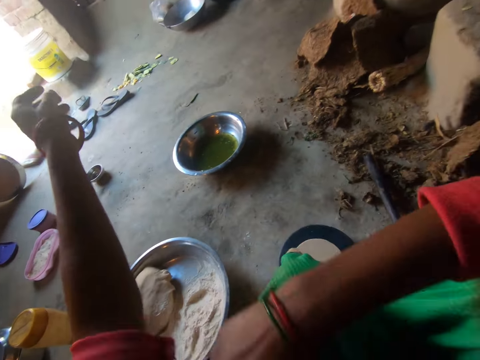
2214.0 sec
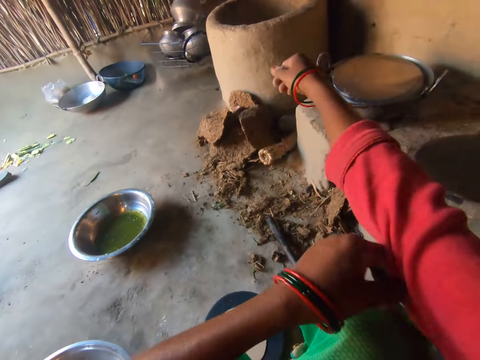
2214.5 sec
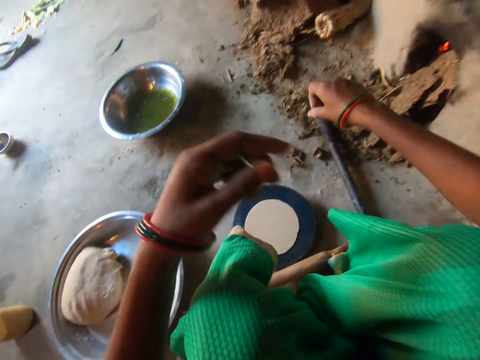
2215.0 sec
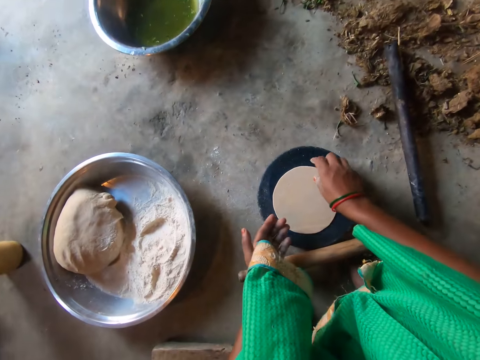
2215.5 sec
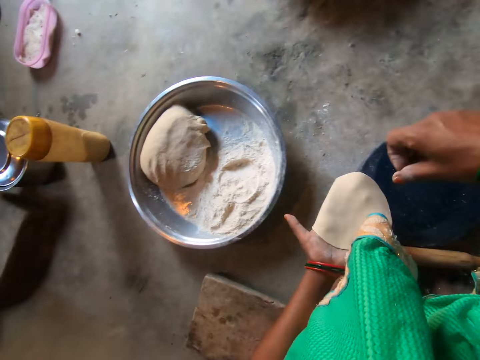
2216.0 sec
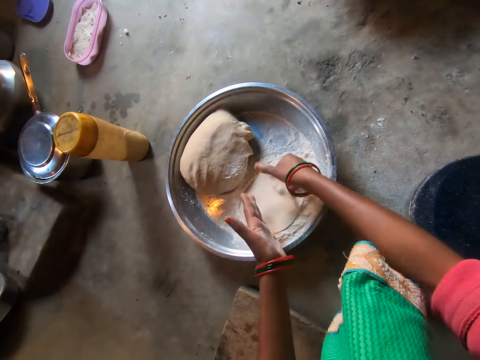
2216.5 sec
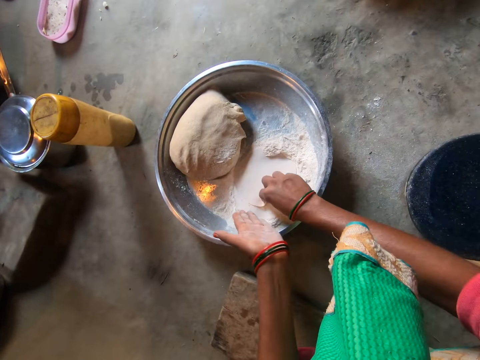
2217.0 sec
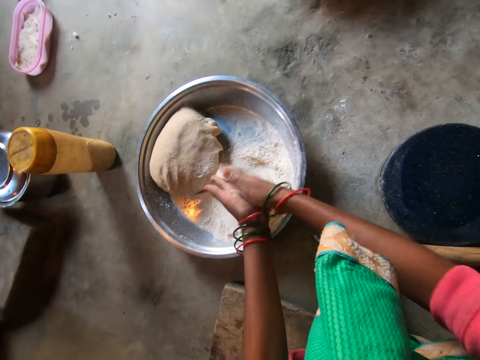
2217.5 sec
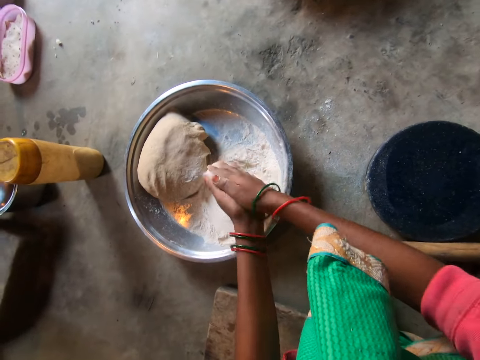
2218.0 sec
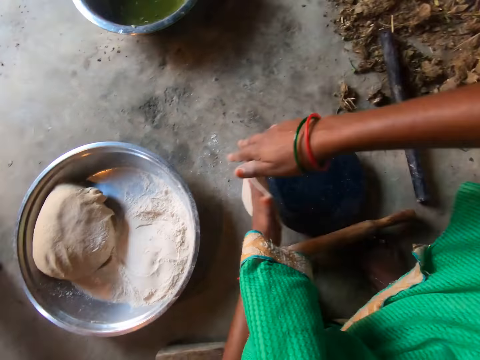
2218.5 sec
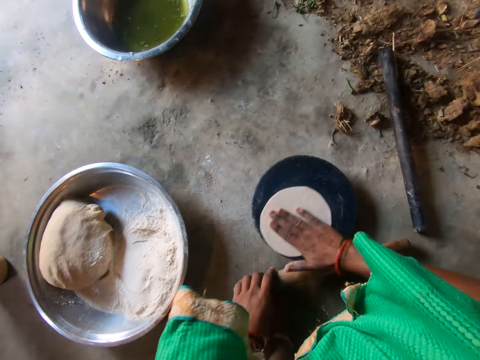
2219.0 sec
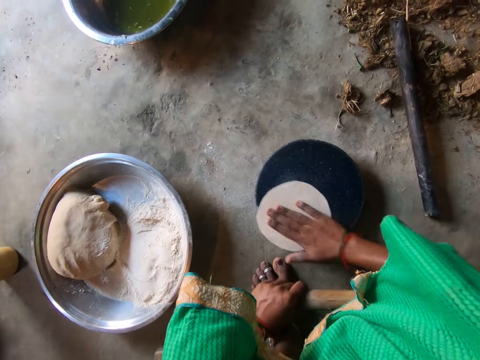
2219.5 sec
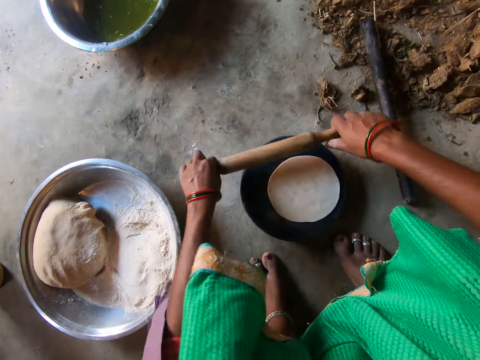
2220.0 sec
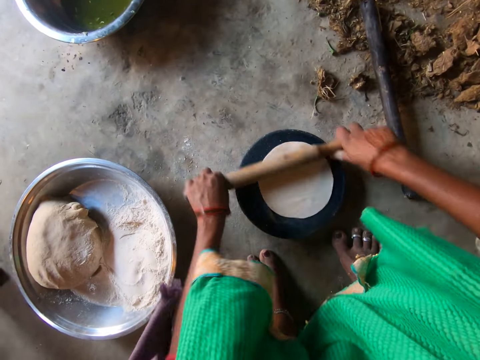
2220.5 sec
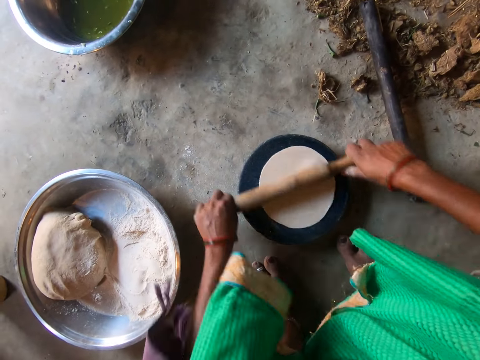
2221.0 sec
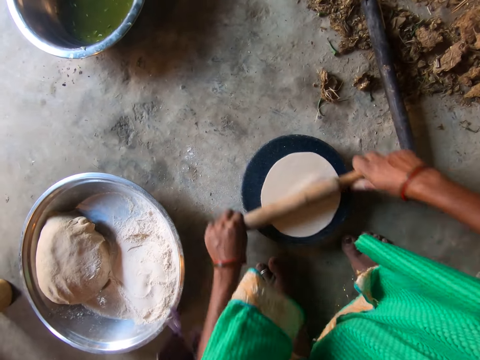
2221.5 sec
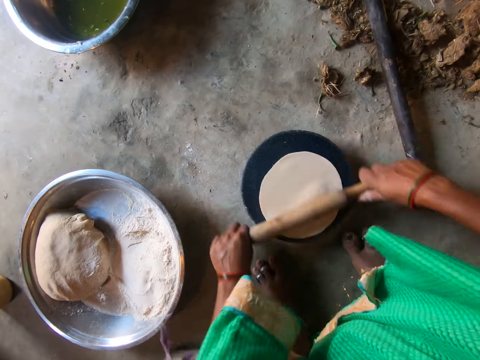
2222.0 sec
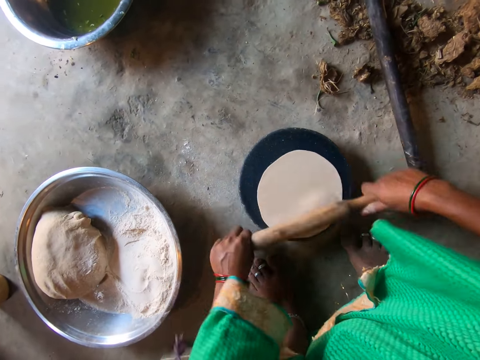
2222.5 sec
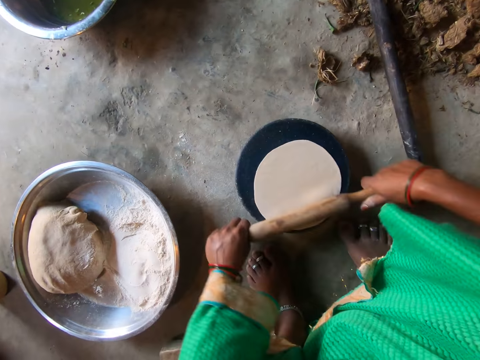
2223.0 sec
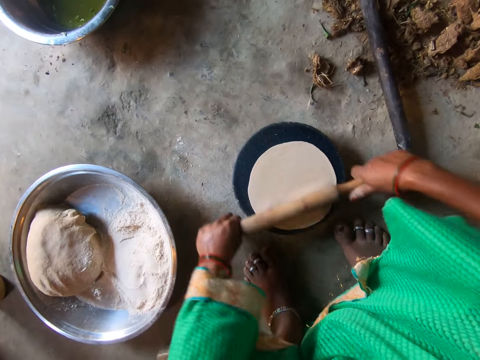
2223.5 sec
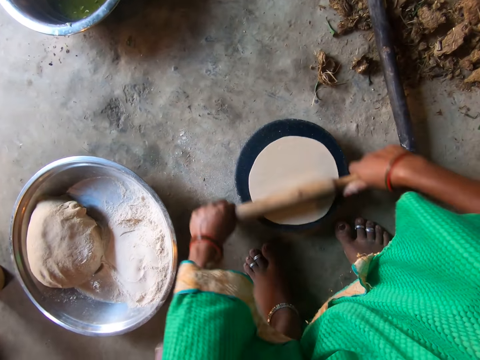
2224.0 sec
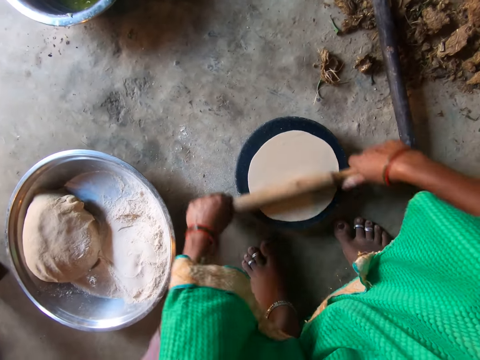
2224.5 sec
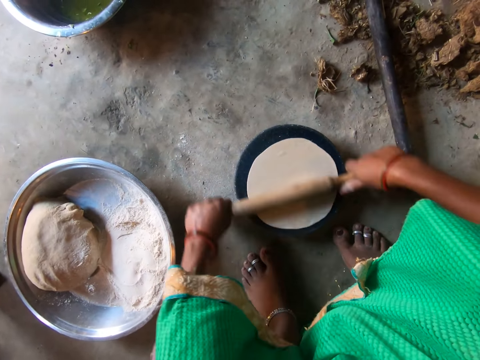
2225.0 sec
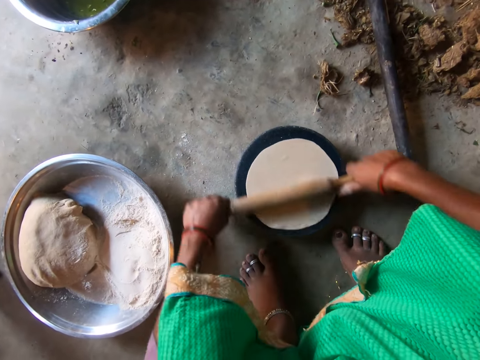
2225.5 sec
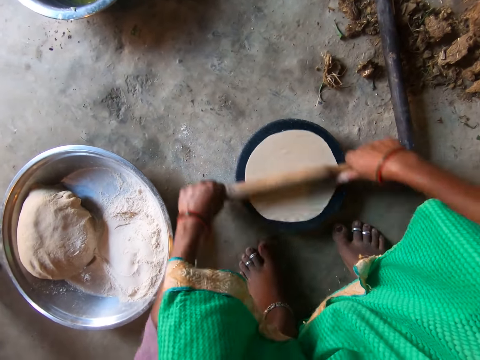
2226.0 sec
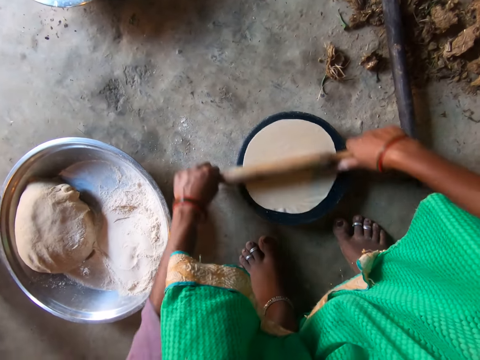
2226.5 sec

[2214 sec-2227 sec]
The camera wearer pulls a cloth. She adjusts her clothes' right sleeve with her left hand. She pulls the cloth again. She takes the dough on the flat board with her right hand. She moves the dough to her left hand. She drops the dough on the flour. She flattens the dough with her hands. She kneads the dough. She drops the dough on the flat board. She rotates the dough on the flat board with her right hand. She rolls the dough on the flat board with the rolling pin.

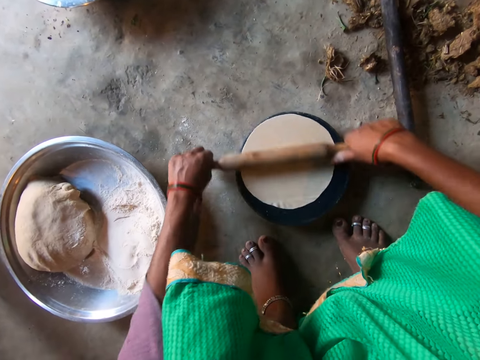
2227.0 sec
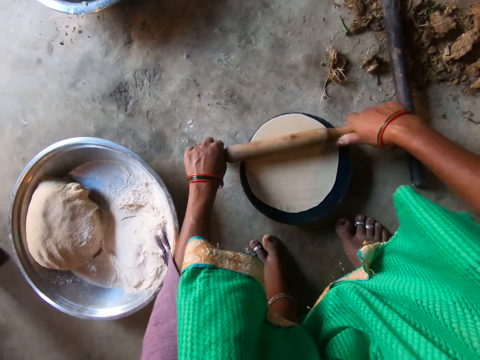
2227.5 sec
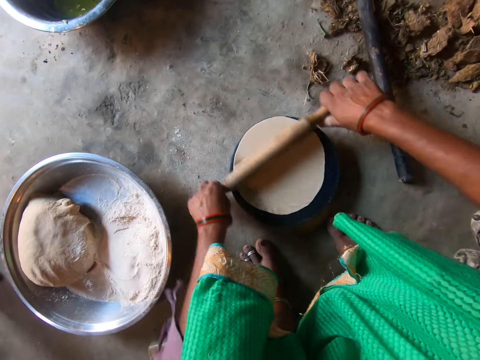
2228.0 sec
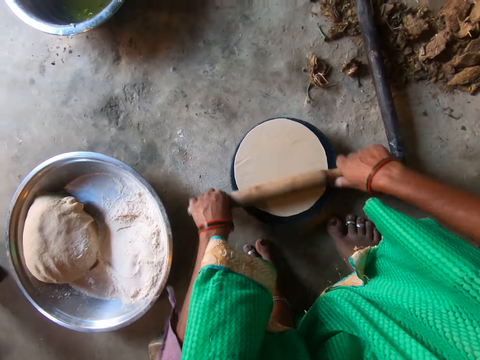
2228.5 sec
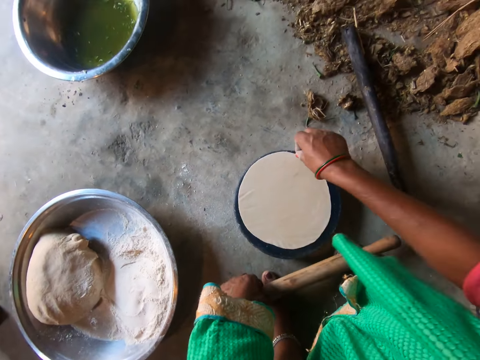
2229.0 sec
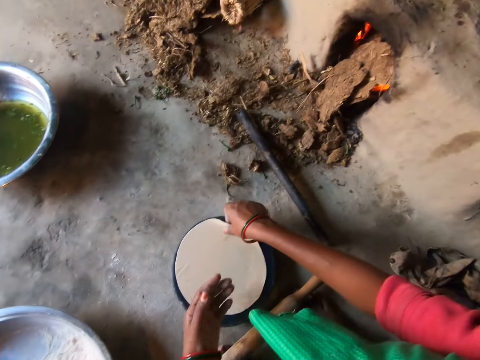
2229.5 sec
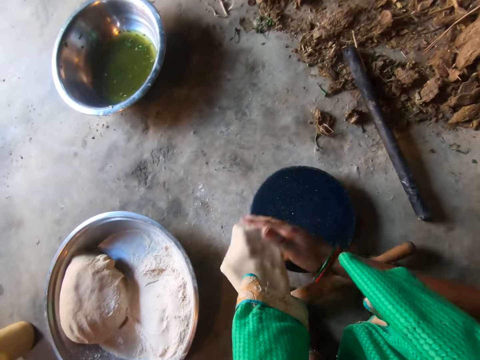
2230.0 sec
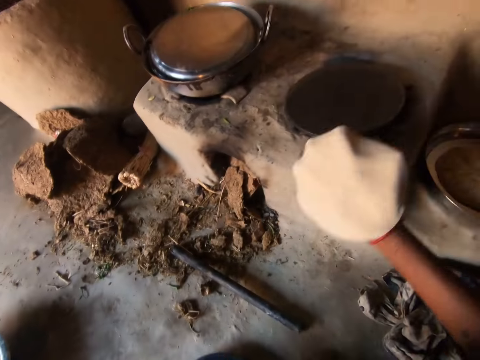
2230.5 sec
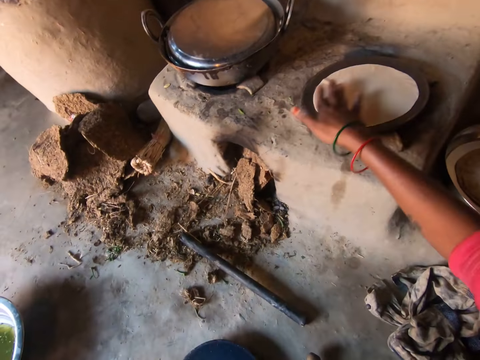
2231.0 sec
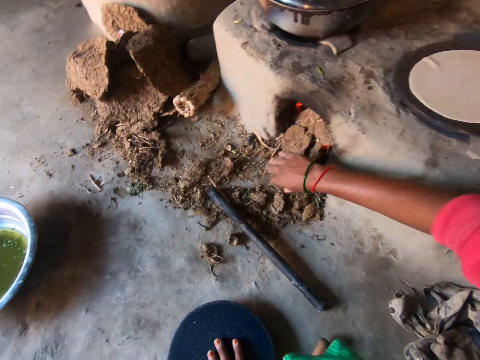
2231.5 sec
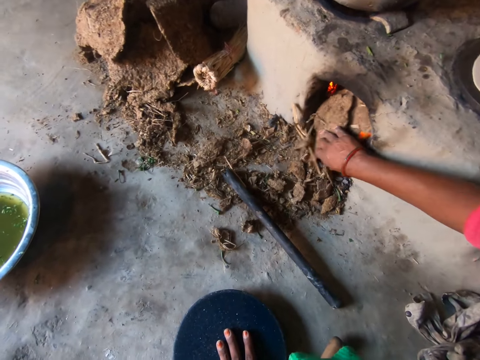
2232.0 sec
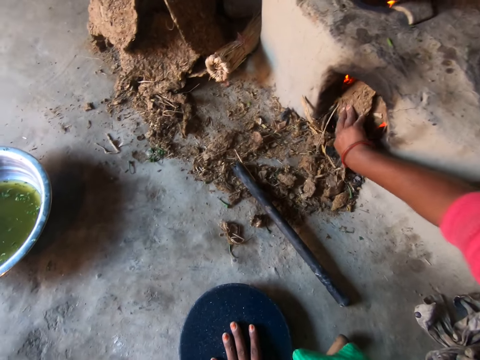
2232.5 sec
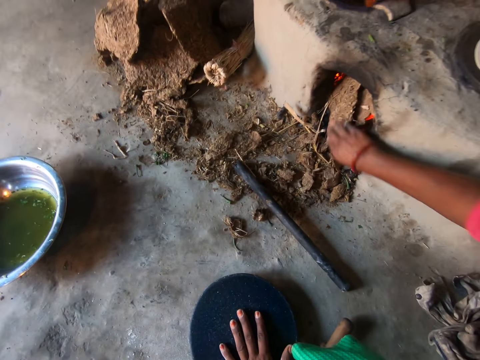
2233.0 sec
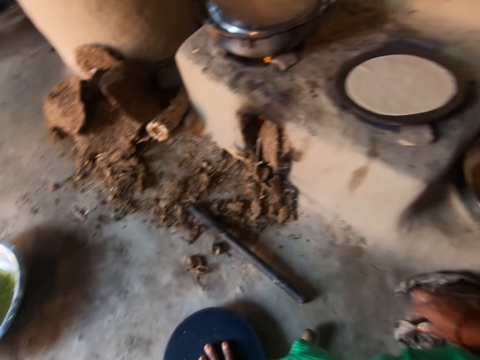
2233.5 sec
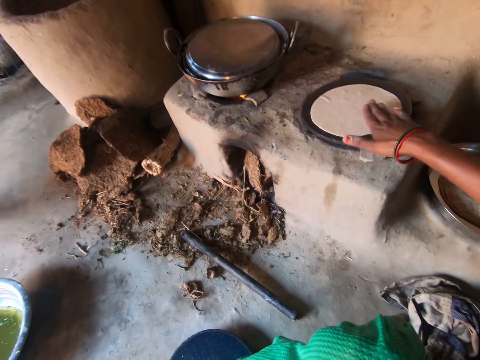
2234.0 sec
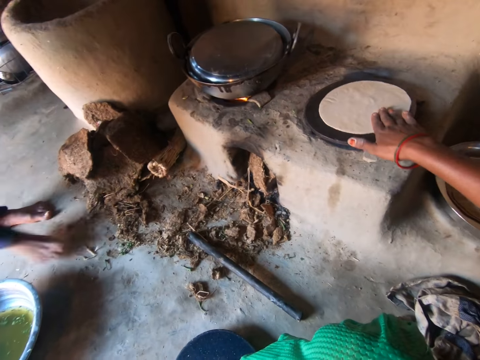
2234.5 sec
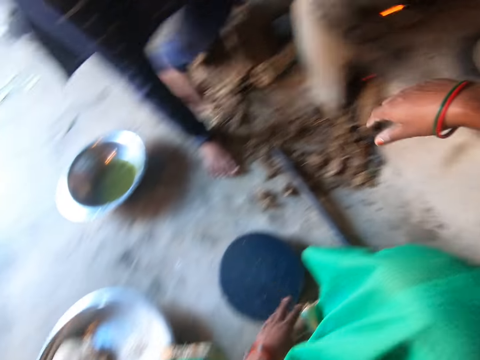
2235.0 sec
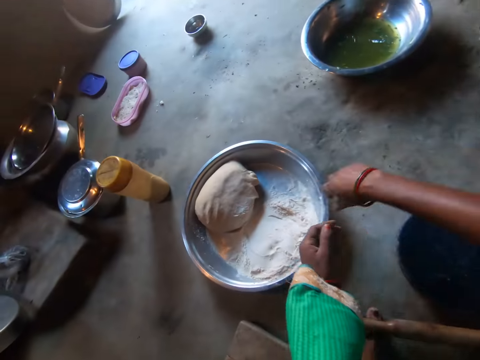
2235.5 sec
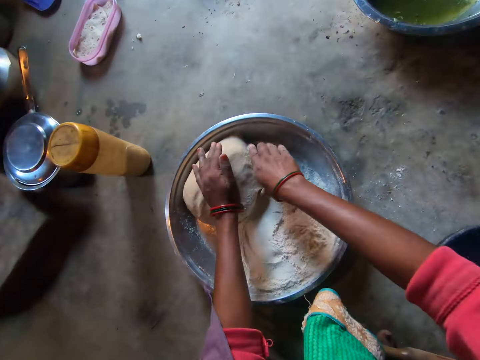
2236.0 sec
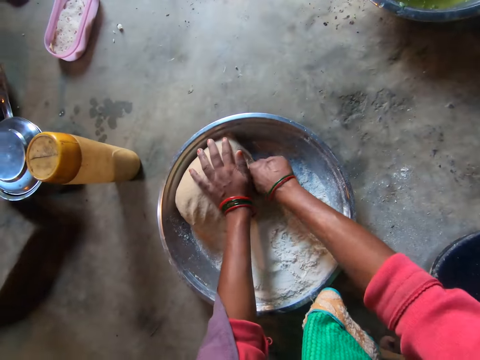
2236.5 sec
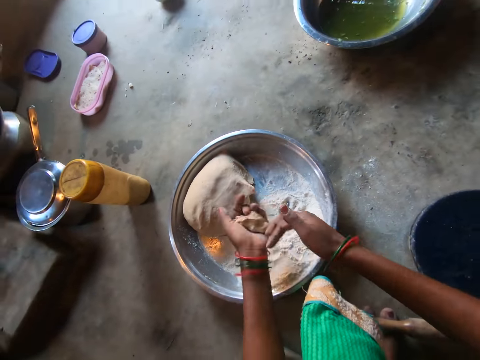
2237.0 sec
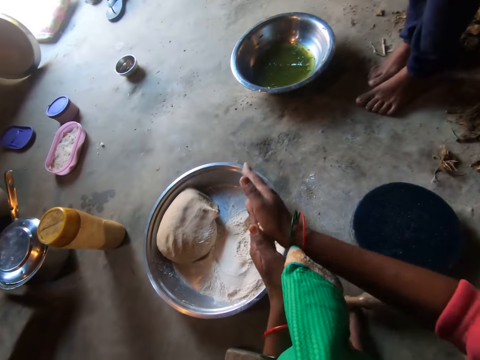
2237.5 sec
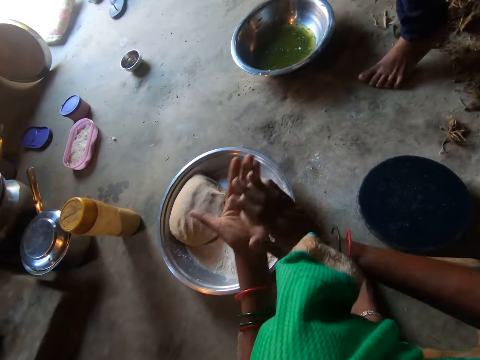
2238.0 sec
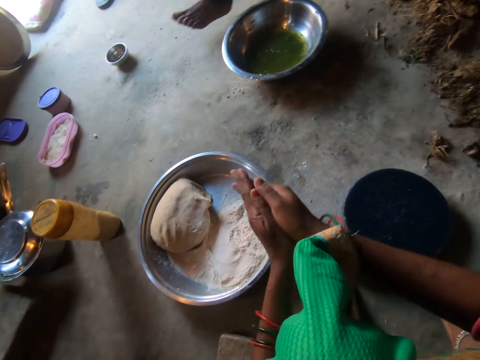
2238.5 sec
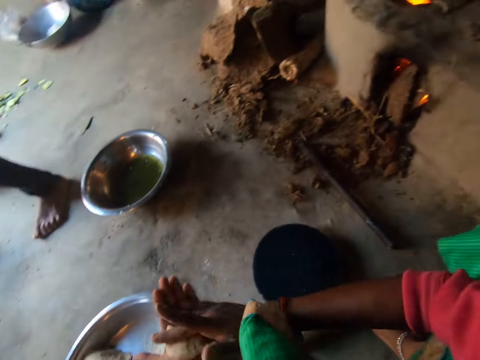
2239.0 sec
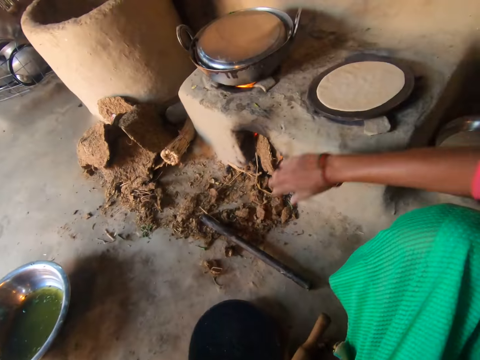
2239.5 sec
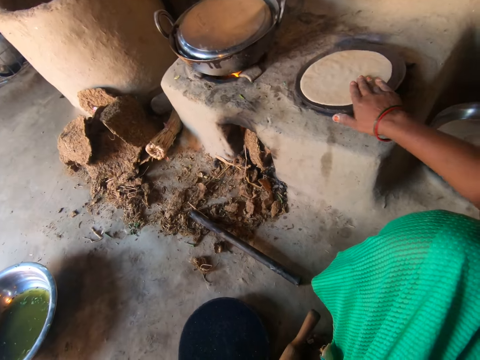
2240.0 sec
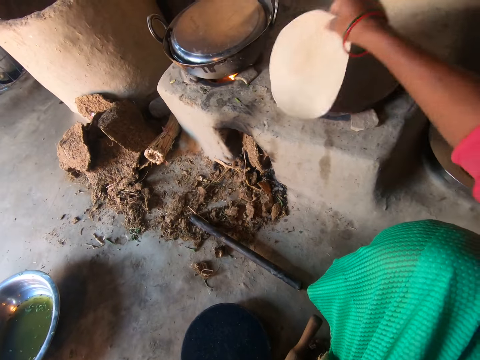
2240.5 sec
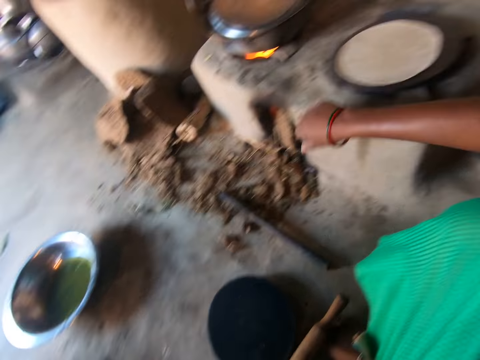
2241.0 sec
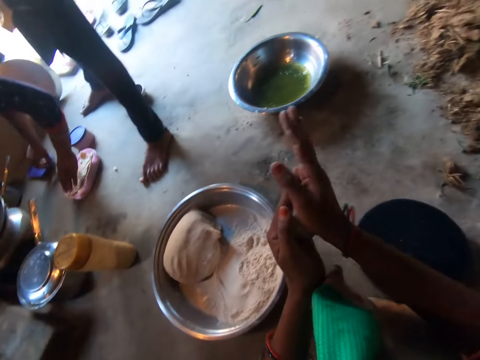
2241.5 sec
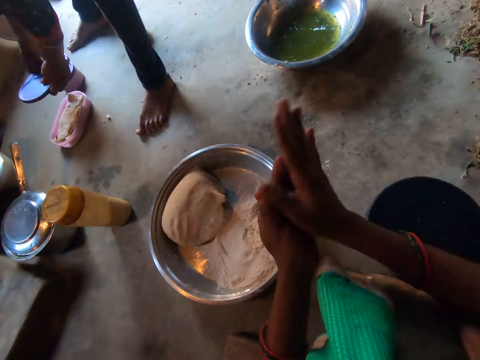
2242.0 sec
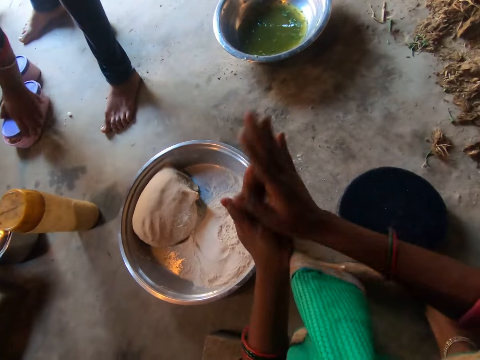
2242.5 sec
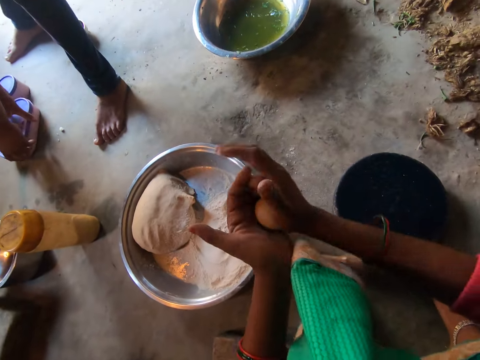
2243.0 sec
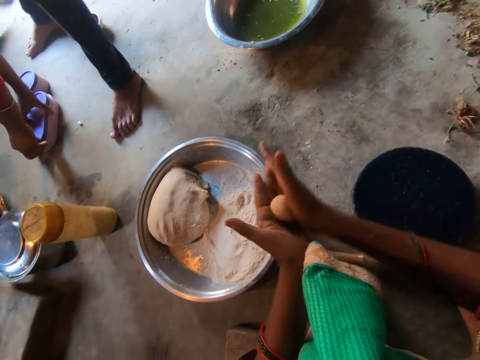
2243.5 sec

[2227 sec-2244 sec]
The camera wearer takes the dough on the flat board with her right hand. She drops the rolling pin. She moves the chapati to her left hand. She moves the chapati to her right hand. She places the chapati on the pan. She adjusts the firewood under the stove with her right hand. She pushes mud in the stove. She touches the flatbread. She adjusts the chapati on the pan with her right hand. She touches the flour on the tray with her right hand. She scoops flour. She cuts a ball of dough from the dough pile with her right hand. She rolls the ball of dough with both hands. She adjusts the chapati on the pan with her right hand. She turns the flatbread. She rolls the ball of dough with both hands.
